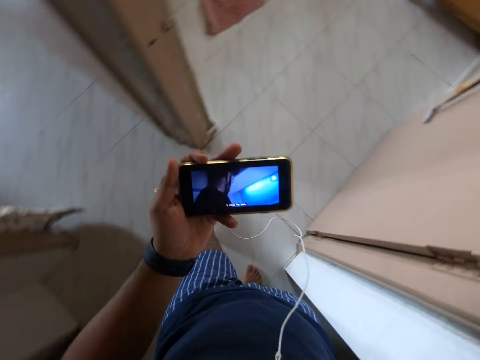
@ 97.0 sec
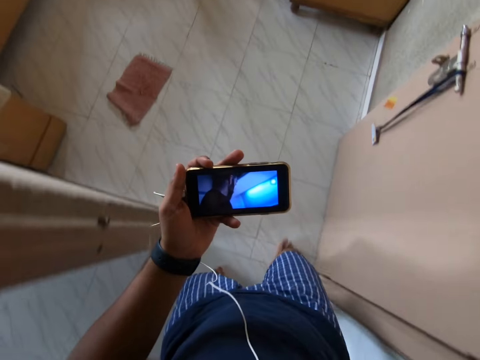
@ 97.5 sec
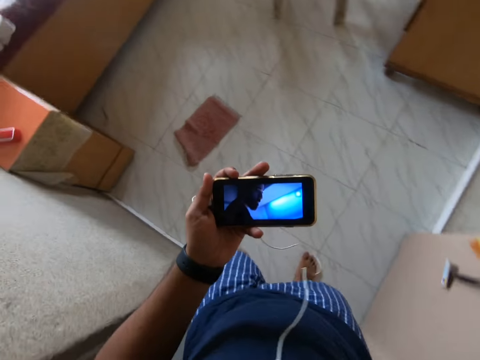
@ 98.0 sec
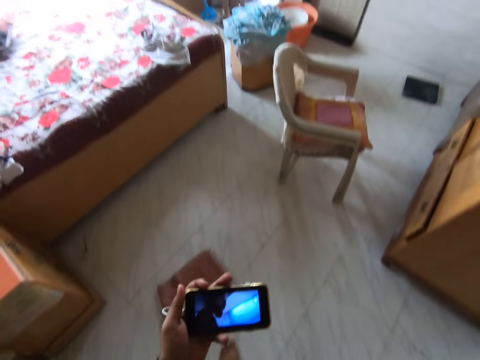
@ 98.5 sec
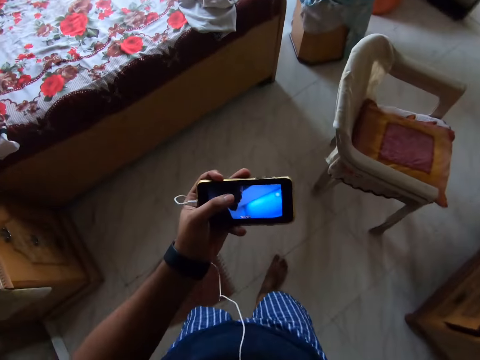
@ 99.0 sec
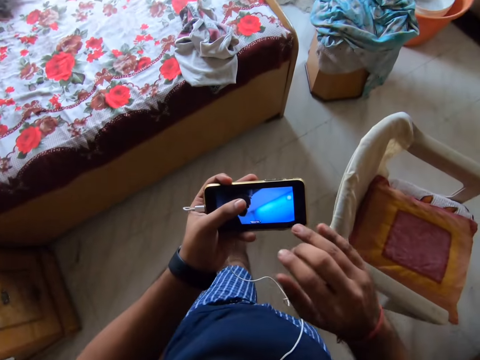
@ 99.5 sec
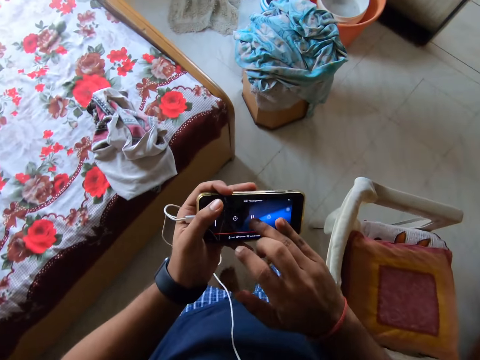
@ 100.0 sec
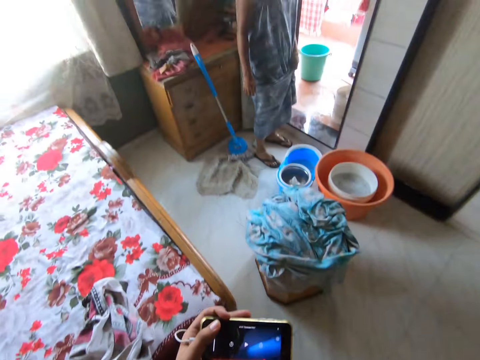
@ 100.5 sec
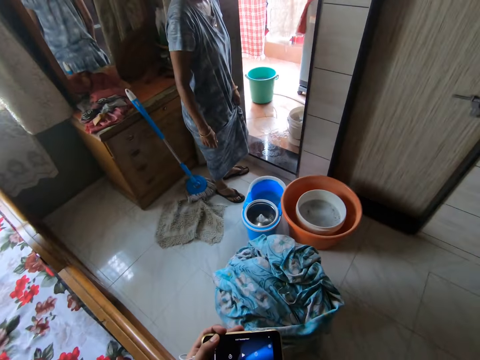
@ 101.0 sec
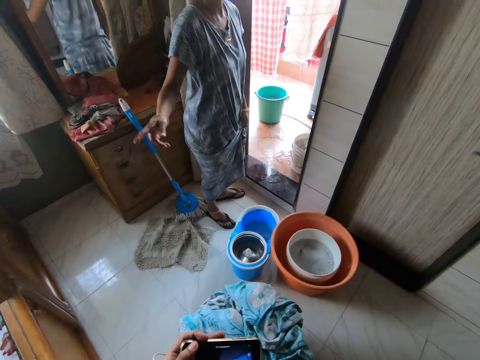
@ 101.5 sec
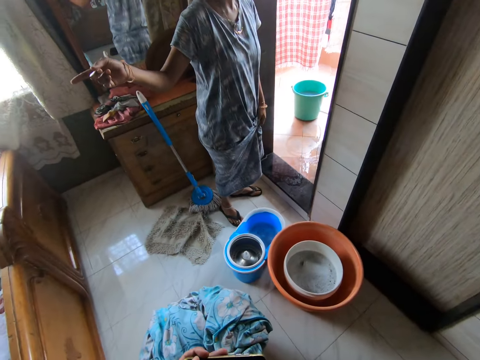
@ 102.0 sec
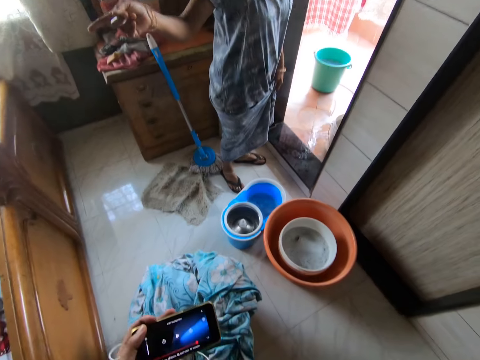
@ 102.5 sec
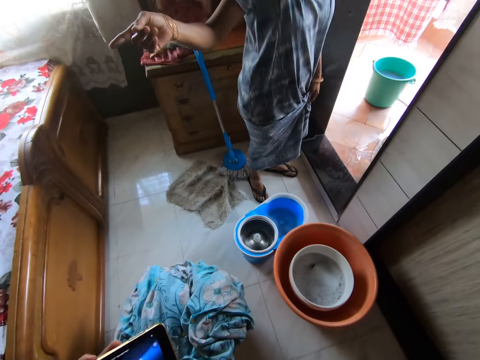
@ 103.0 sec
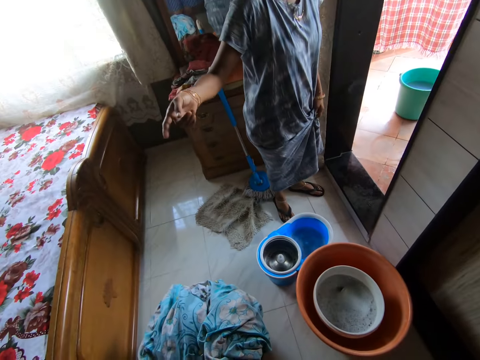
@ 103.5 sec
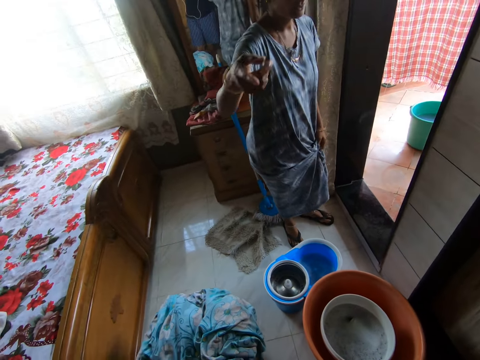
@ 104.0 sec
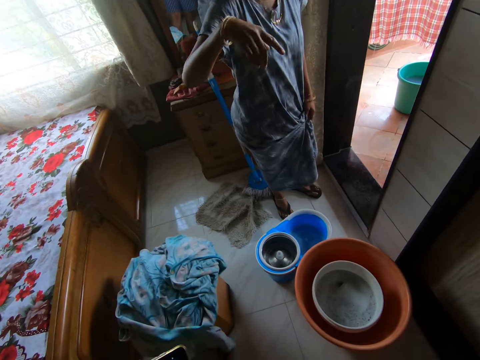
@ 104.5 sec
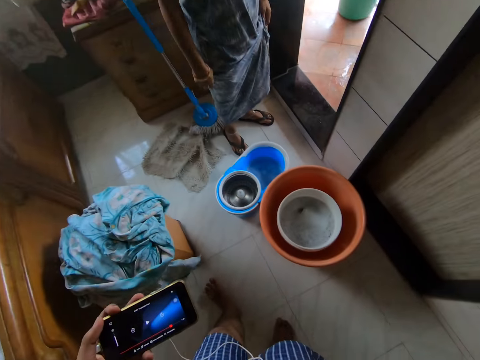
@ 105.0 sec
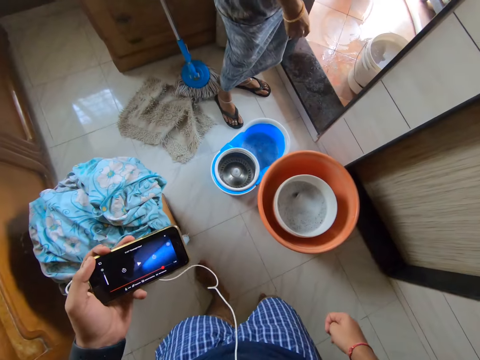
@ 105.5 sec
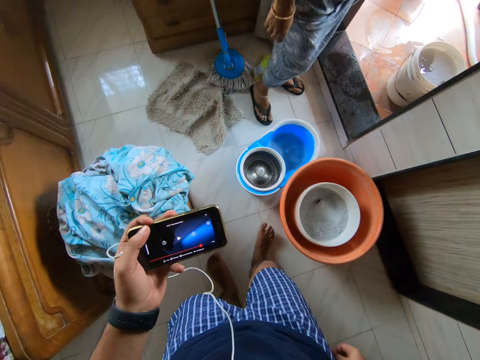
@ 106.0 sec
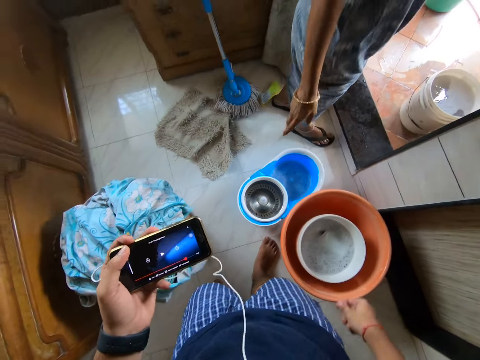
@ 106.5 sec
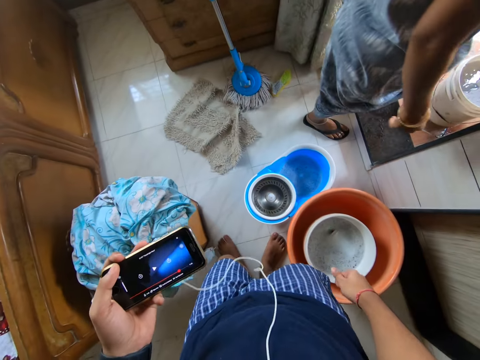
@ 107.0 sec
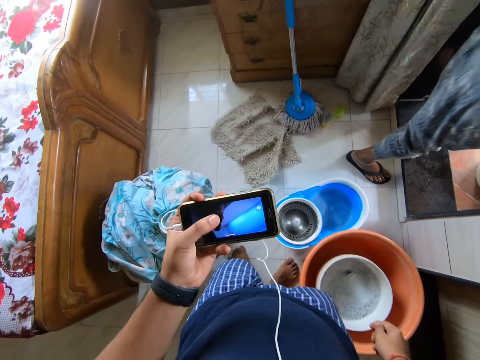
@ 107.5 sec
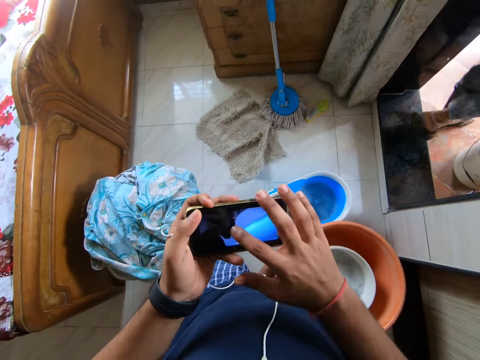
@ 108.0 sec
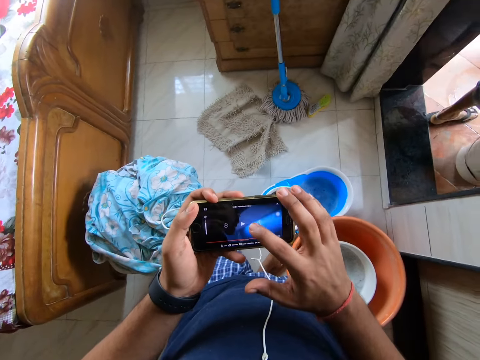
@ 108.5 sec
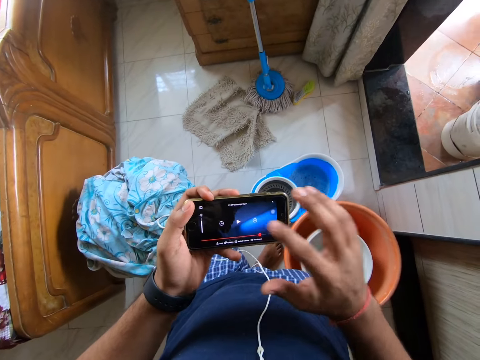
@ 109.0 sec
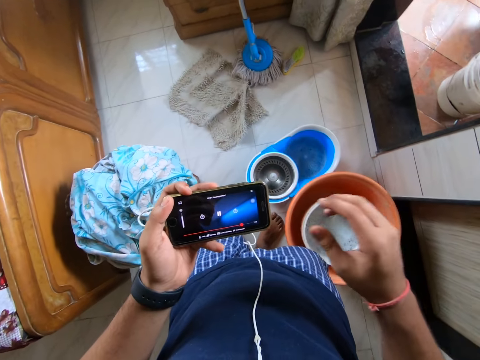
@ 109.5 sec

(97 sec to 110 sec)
The camera wearer walks around the house. They tap the phone with the right hand. A lady dialogues with the camera wearer. The camera wearer watches the video on the phone. The lady moves the hand down. The camera wearer walks around the house. The lady walks in the laundry. The camera wearer taps the phone.

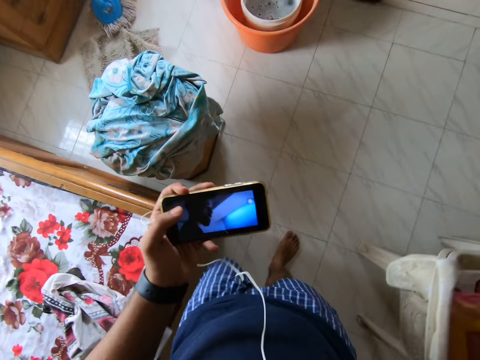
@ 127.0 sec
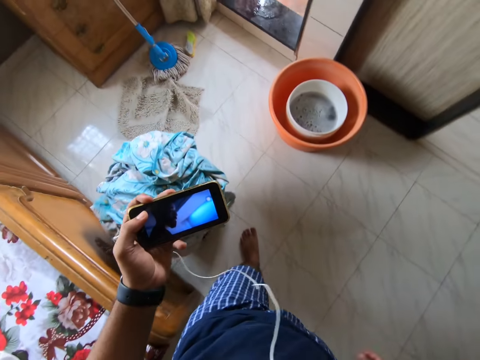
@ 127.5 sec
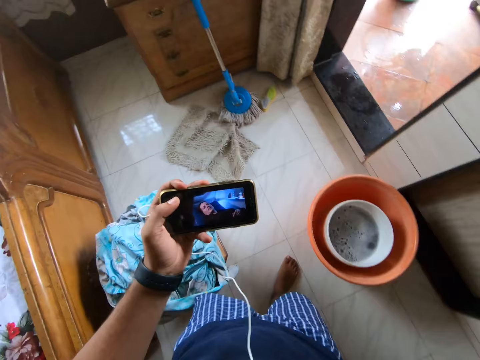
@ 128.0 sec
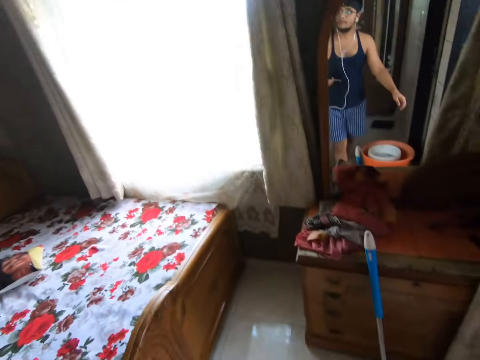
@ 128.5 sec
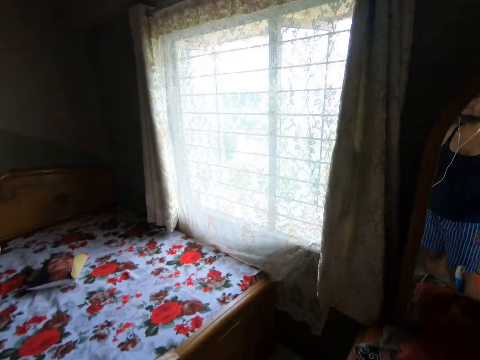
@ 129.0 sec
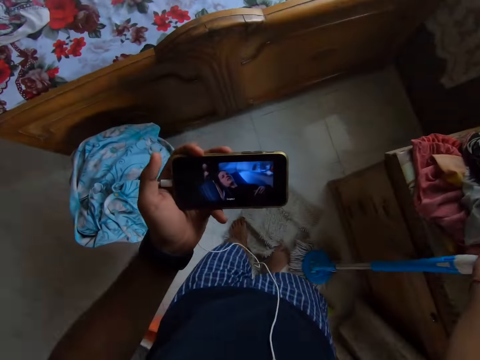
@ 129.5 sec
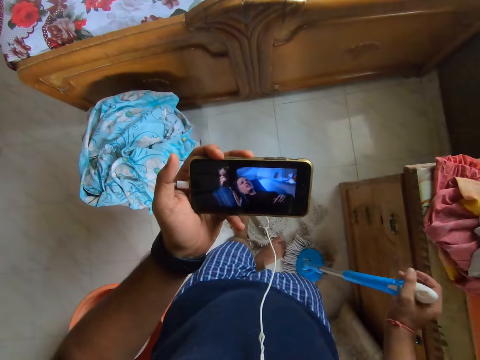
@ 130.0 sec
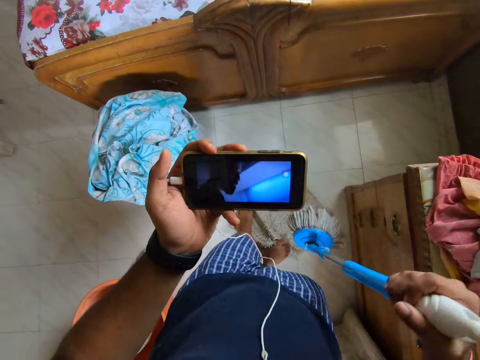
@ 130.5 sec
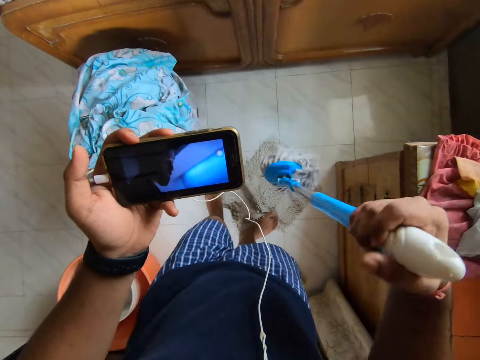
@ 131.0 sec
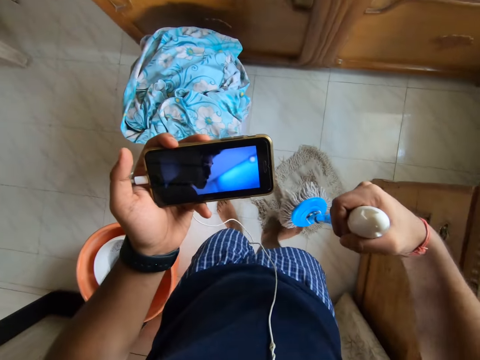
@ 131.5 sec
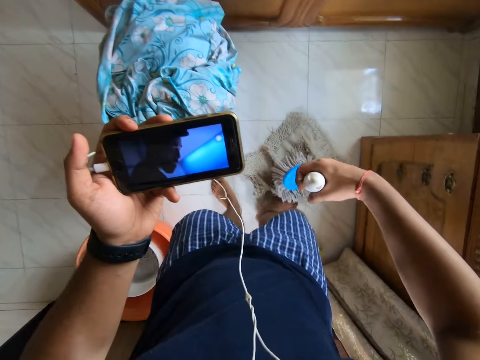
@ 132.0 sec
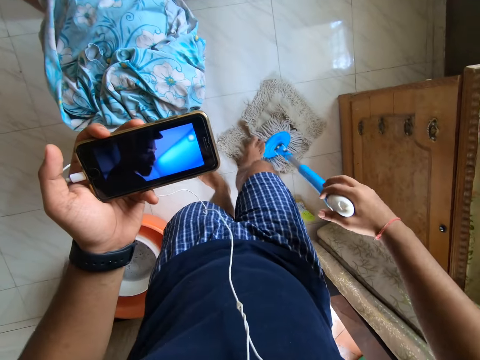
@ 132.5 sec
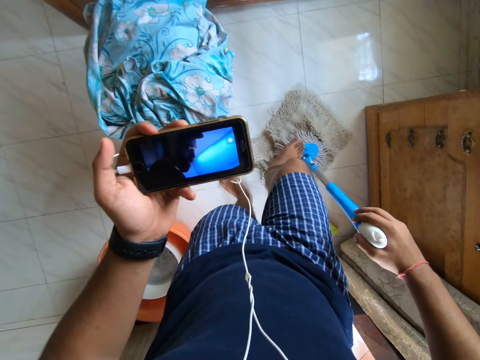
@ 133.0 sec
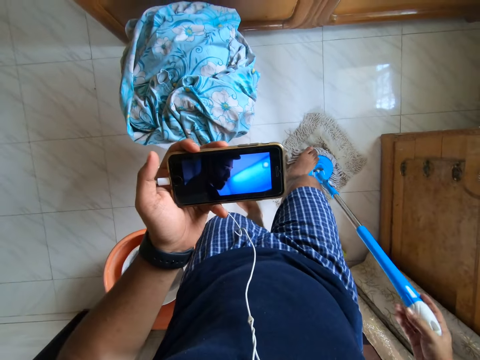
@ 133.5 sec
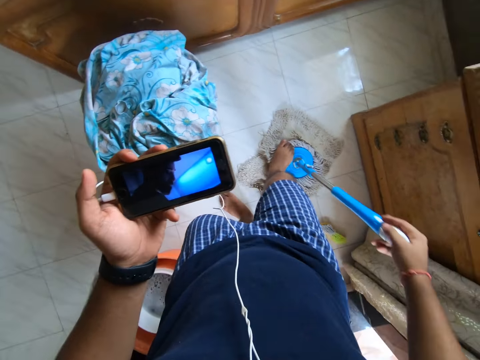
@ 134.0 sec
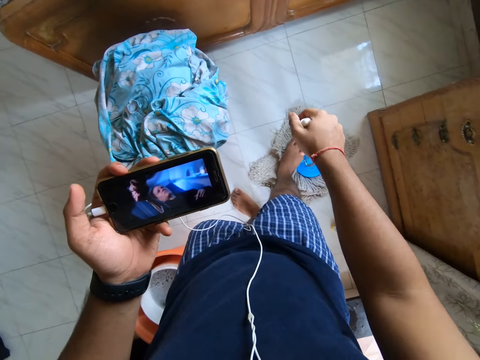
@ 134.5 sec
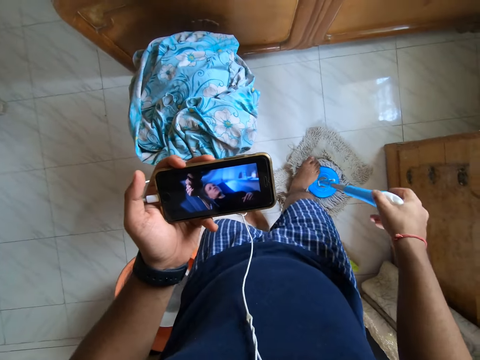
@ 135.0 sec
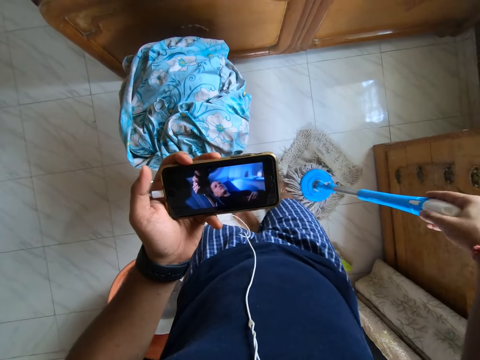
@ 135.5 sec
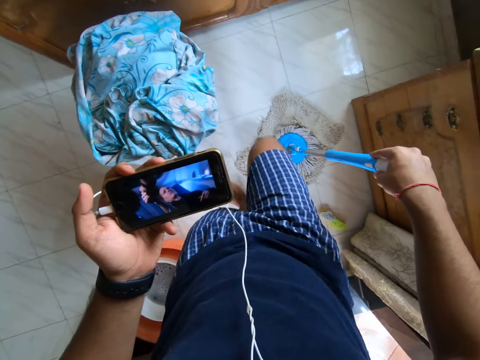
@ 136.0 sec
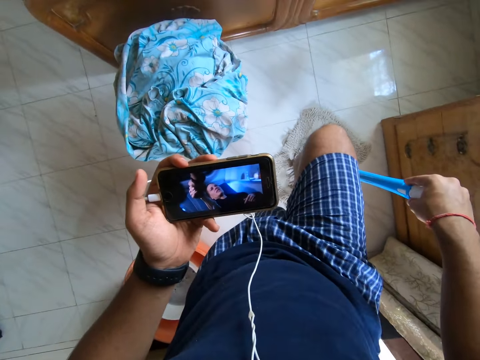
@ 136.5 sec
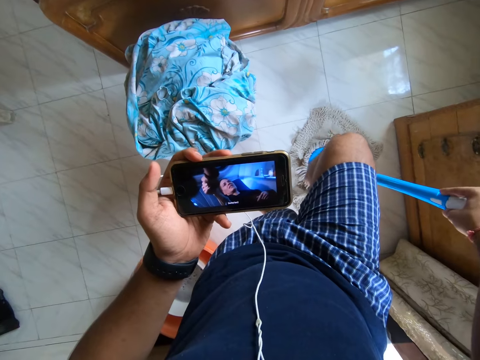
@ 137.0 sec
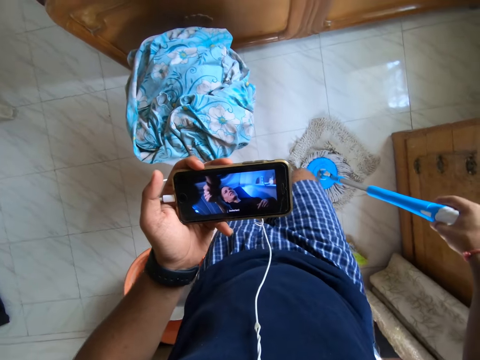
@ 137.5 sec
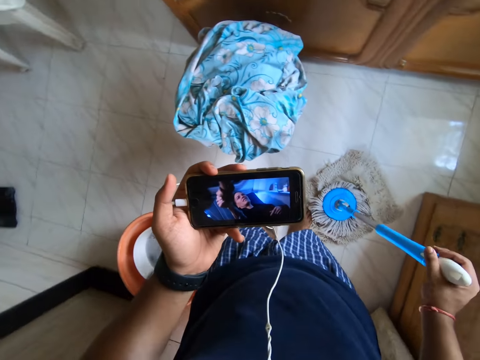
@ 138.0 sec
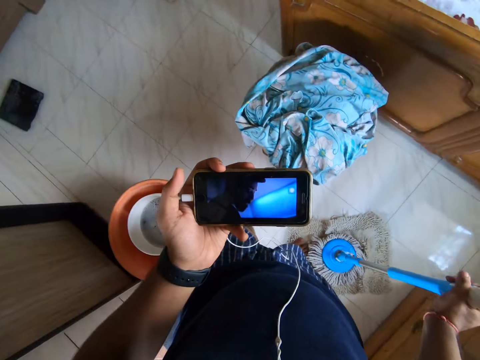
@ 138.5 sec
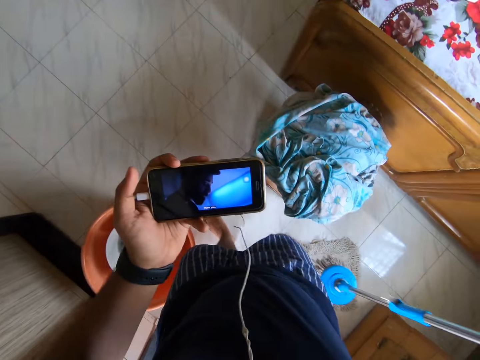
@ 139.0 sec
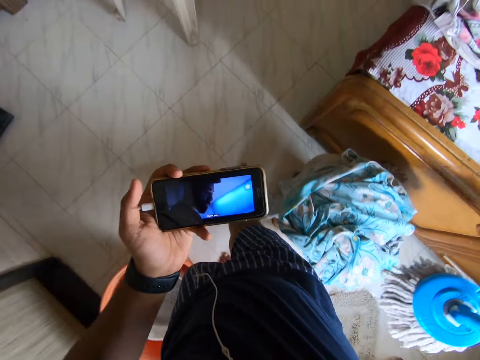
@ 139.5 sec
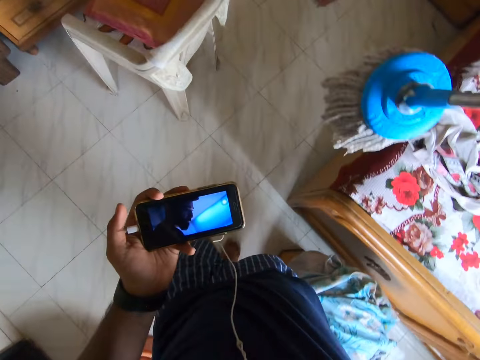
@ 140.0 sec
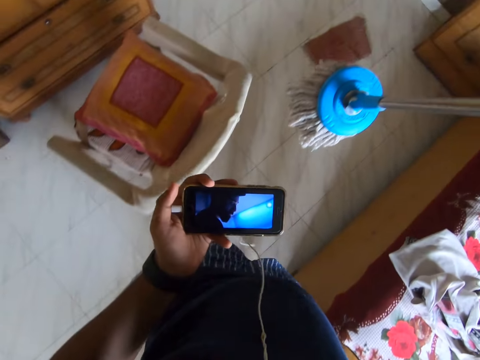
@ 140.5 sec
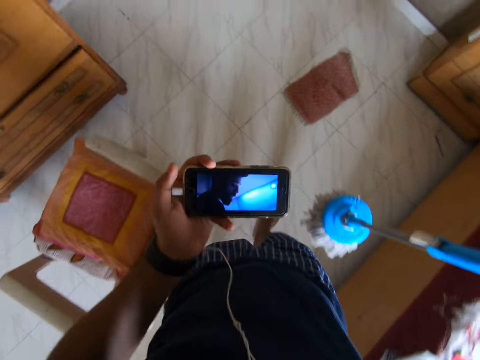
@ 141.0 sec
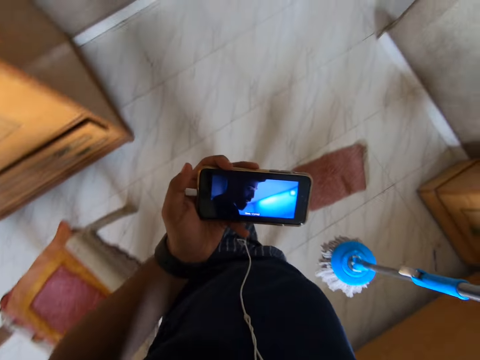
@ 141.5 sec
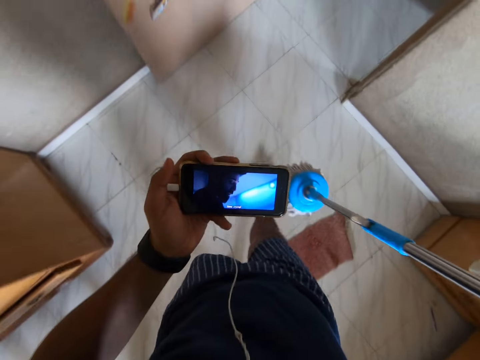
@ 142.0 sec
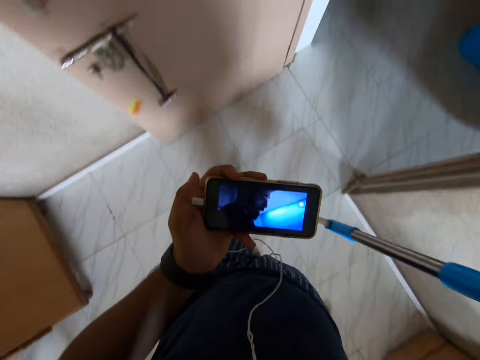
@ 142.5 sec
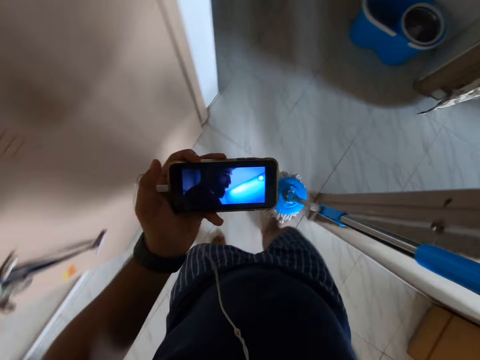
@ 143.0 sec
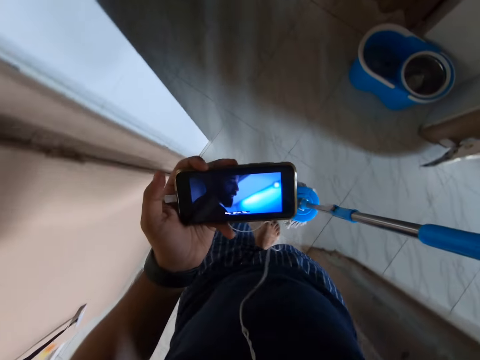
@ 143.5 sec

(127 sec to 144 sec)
The camera wearer walks around the house. They take a mop from the floor. They shake the mop and put the mop on the floor. They step on the mop. They press the mop. They move the mop on the cloth. They step on the mop. They move the leg from the mop. They watch the video on the phone. They carry the mop and walk to the other room.
